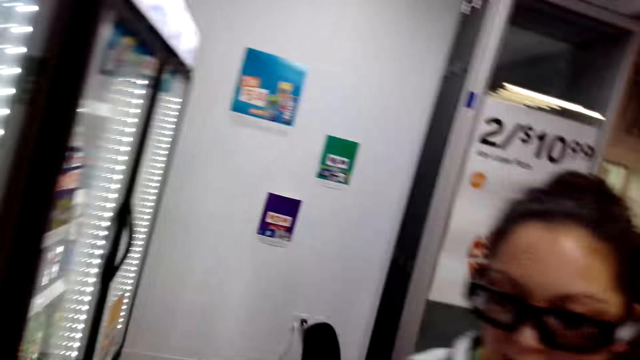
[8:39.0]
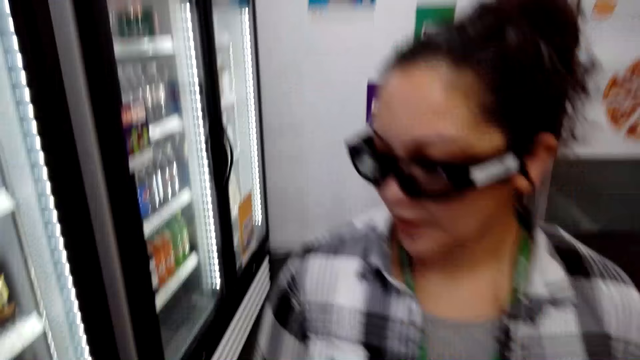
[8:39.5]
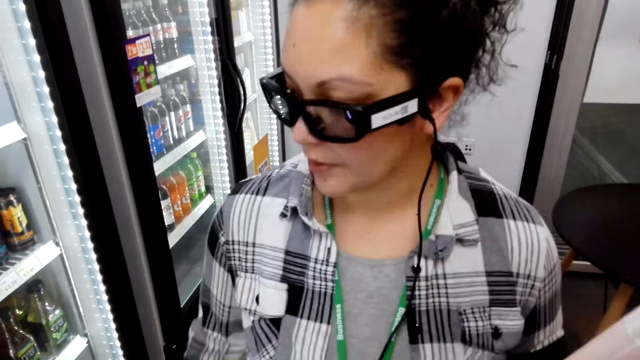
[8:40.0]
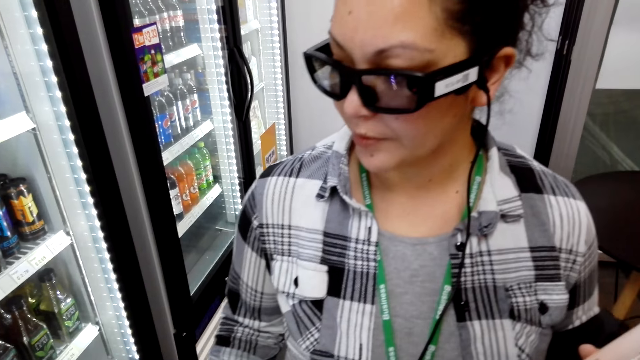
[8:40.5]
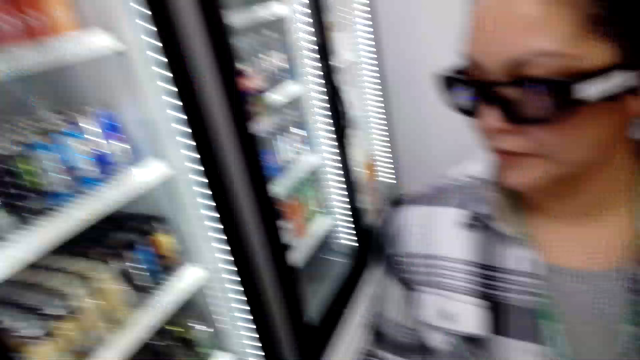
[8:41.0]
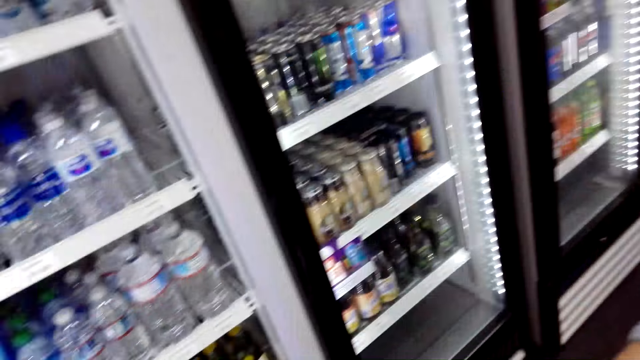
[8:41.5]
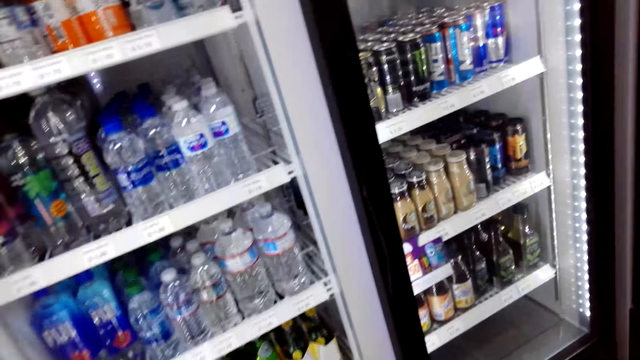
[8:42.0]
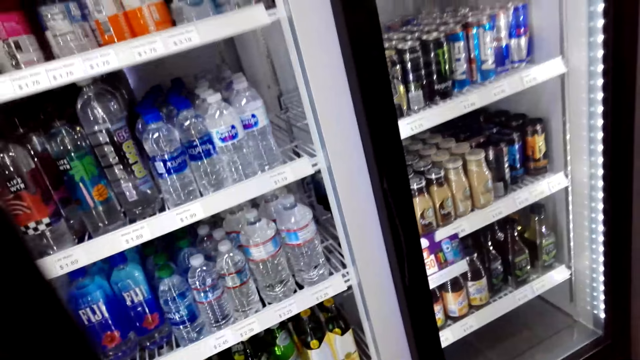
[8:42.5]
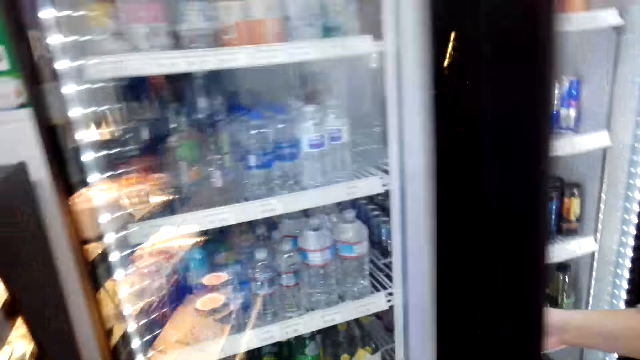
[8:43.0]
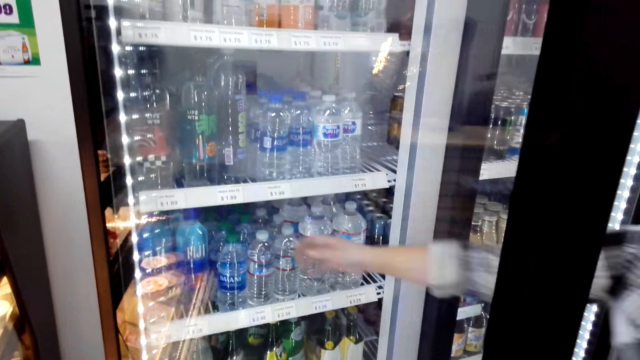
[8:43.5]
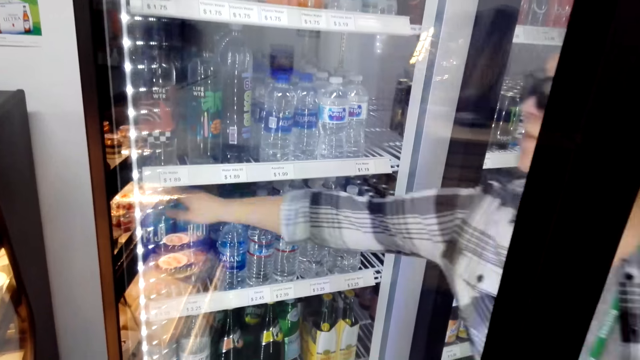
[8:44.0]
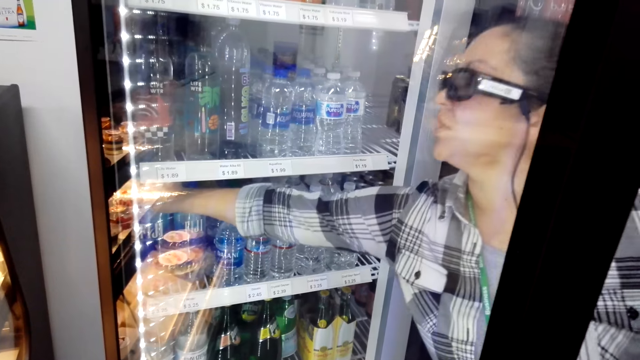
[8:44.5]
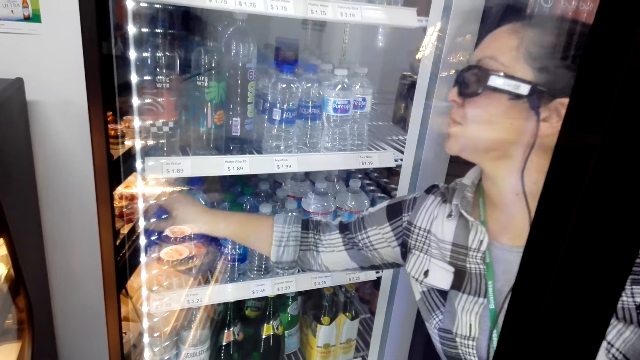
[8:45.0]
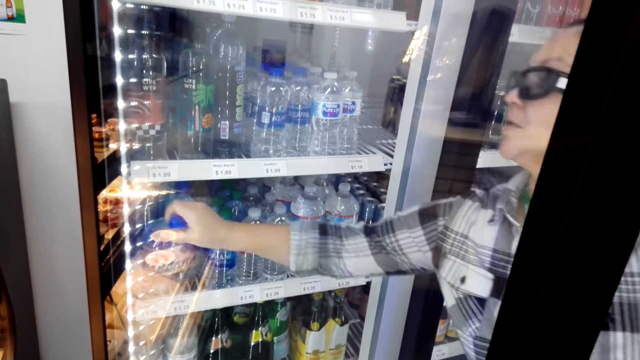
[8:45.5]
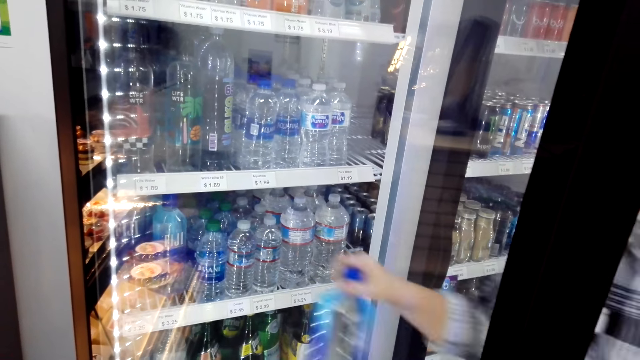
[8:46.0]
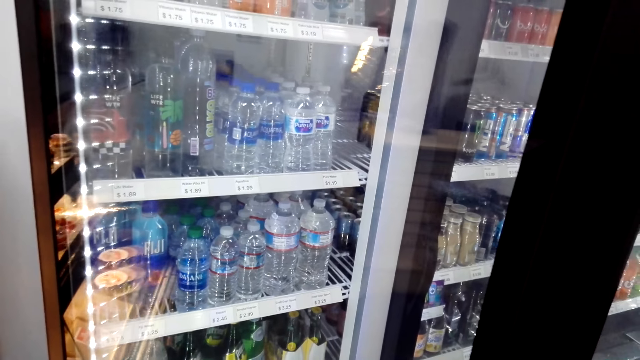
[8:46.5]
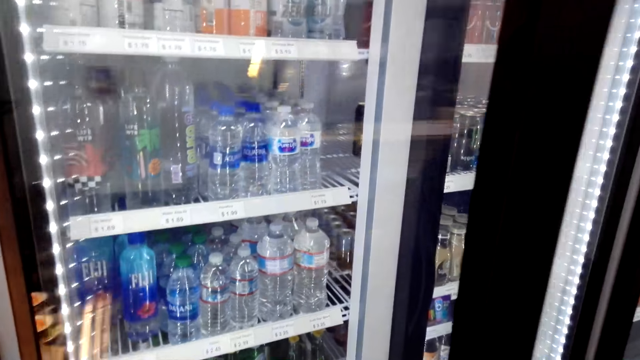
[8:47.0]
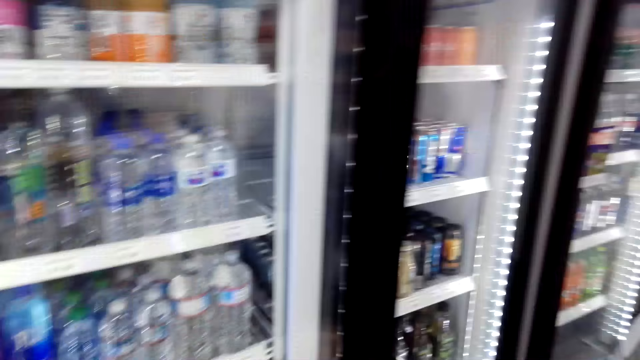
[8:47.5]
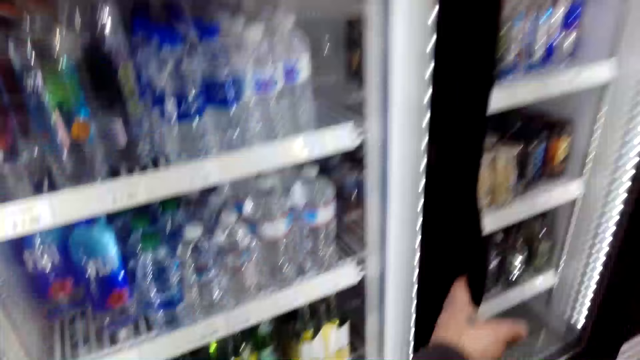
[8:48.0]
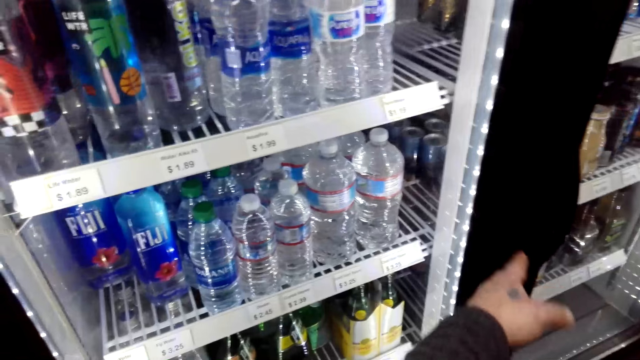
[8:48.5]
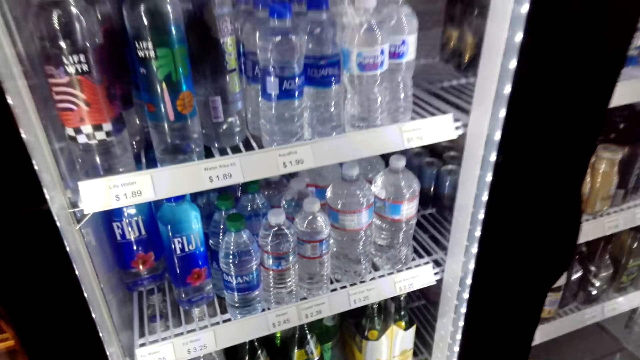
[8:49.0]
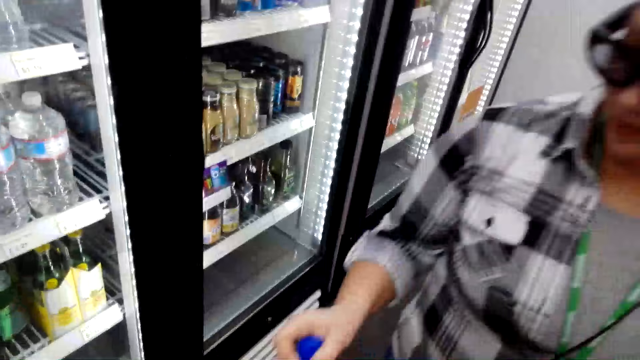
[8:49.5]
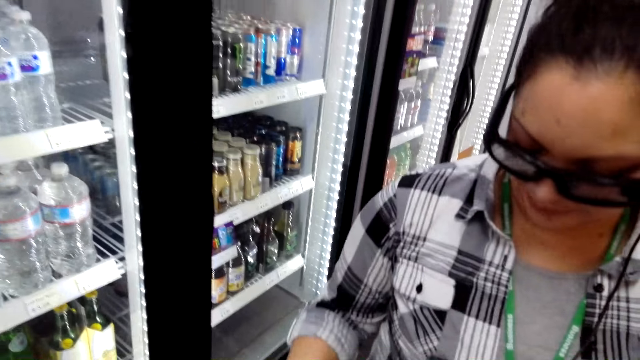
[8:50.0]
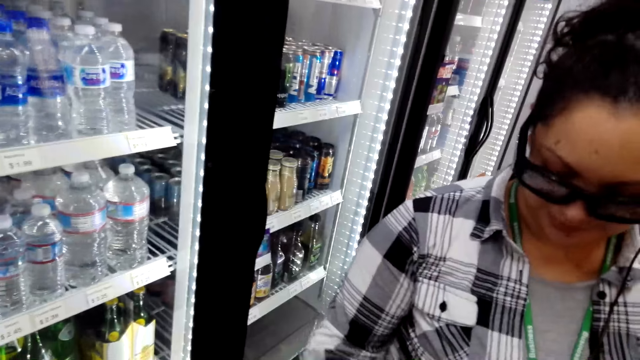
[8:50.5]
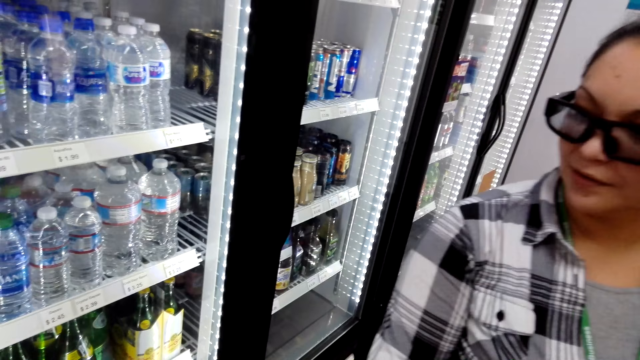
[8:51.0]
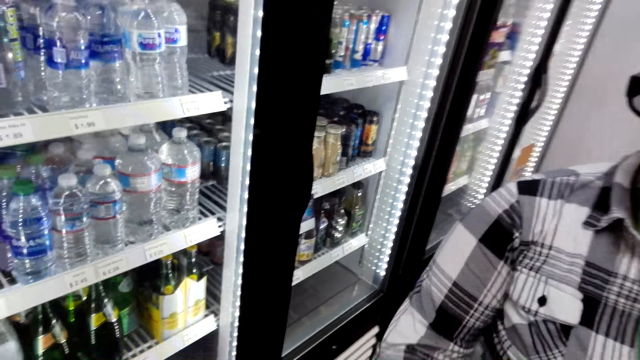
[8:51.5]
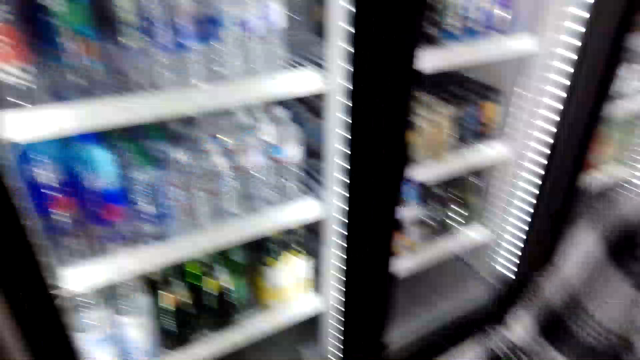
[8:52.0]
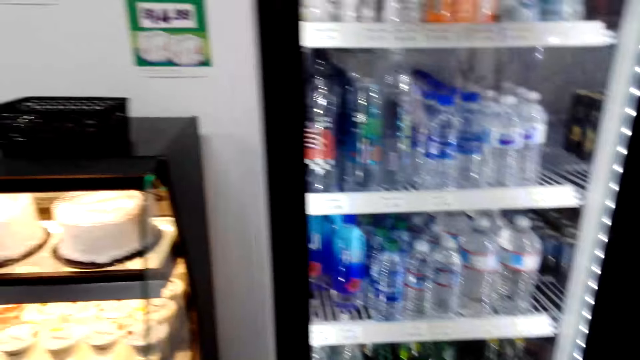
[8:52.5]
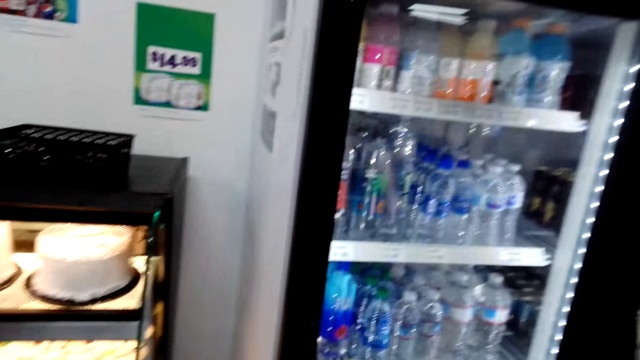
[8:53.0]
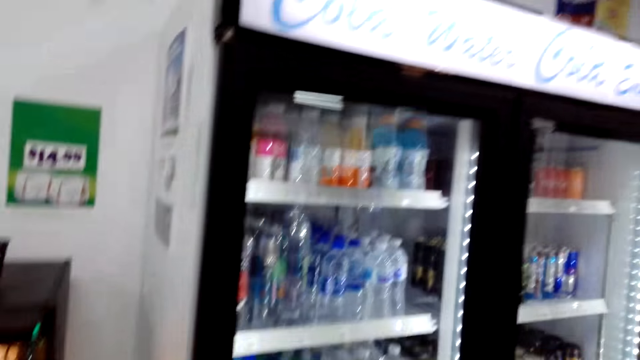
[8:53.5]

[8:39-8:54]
A woman picks a bottle of Fiji water from the fridge. The camera wearer talks. They close the fridge. The woman talks with the camera wearer.

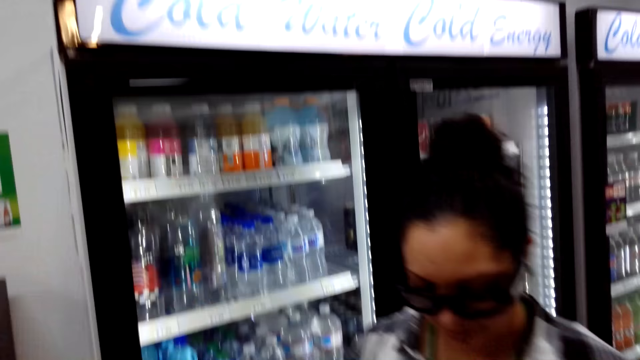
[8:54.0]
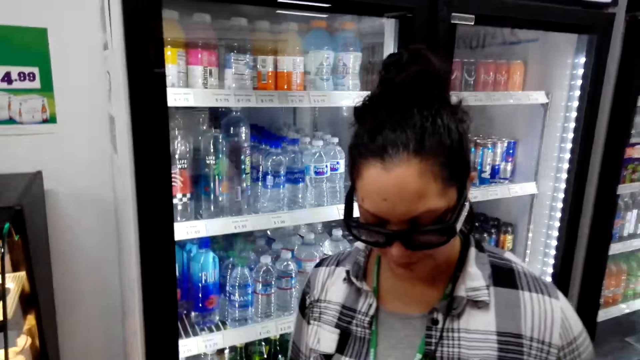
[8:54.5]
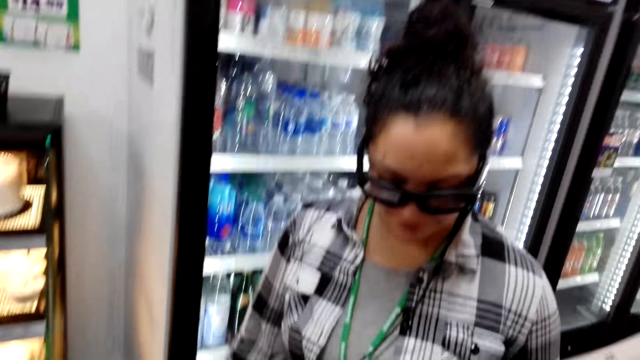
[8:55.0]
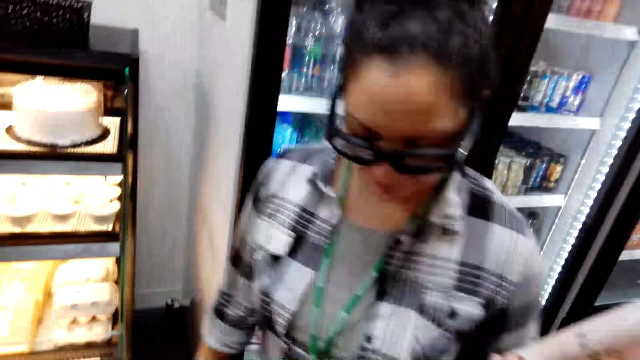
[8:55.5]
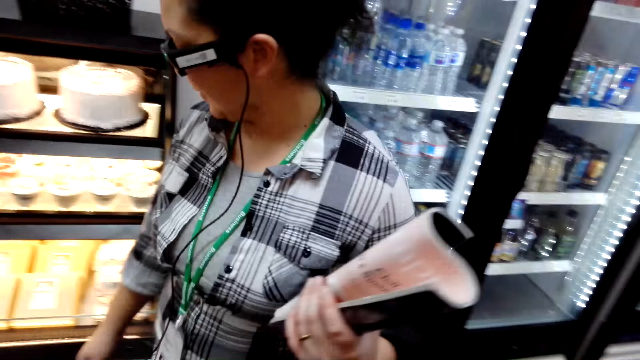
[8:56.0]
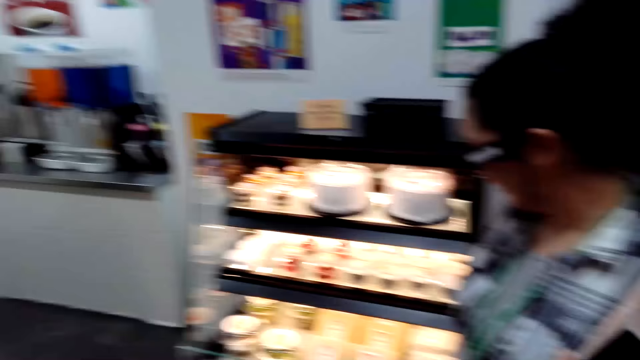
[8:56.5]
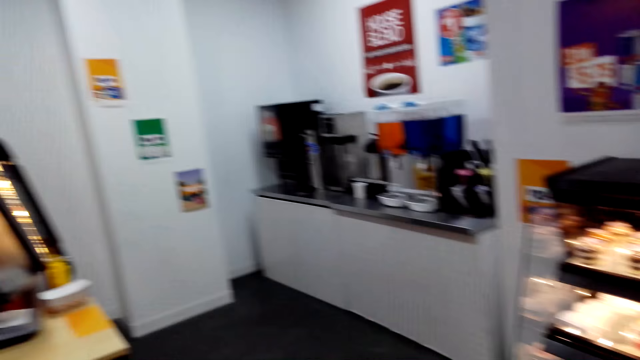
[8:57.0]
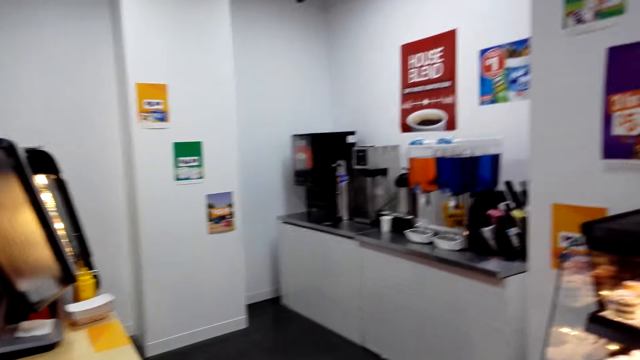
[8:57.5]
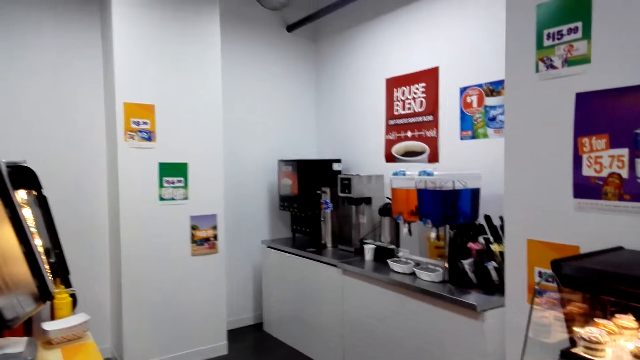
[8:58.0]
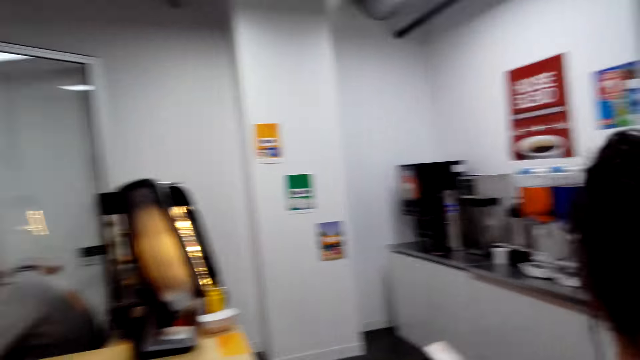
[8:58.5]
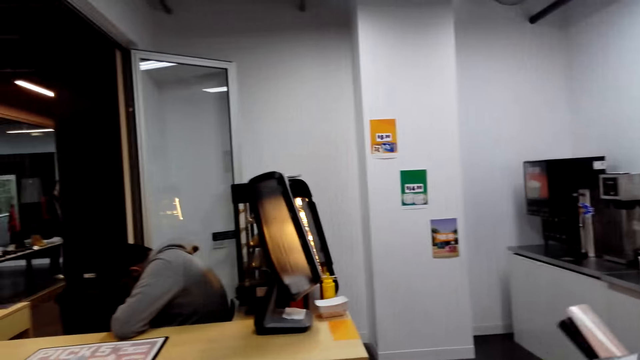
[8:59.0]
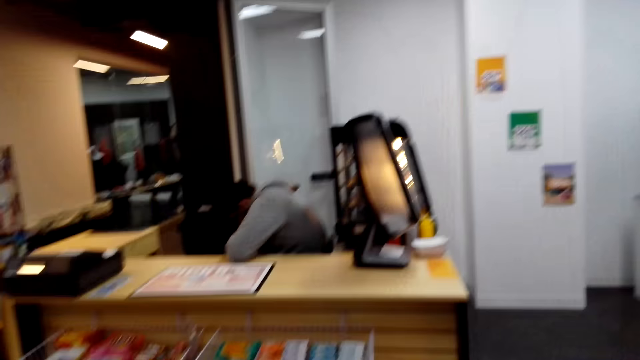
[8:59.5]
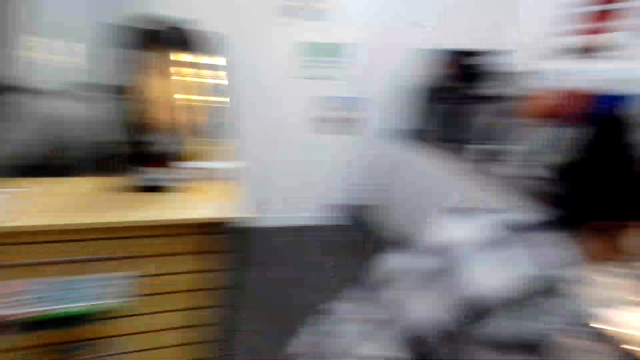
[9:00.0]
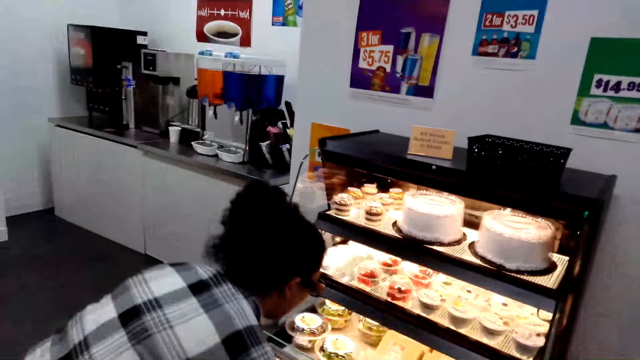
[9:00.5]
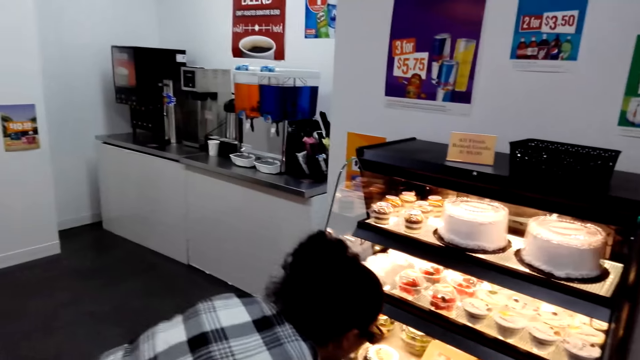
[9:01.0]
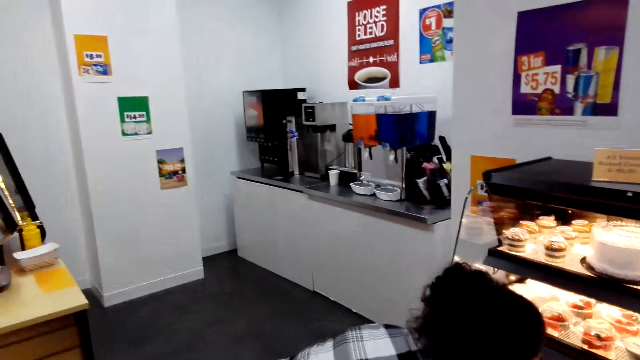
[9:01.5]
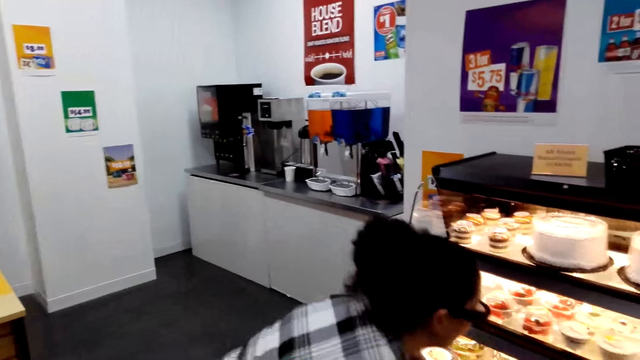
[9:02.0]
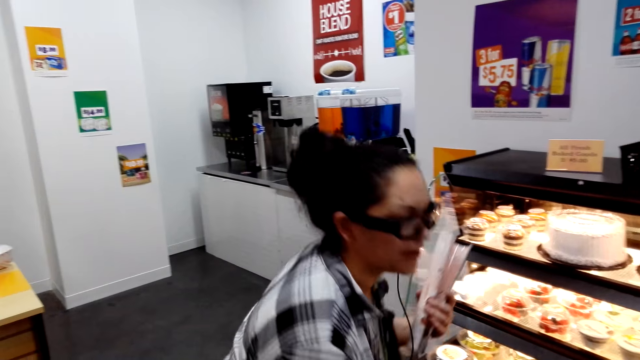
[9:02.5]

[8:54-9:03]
A woman looks at the baked cakes.
